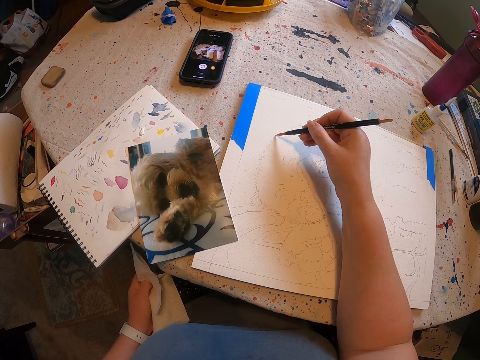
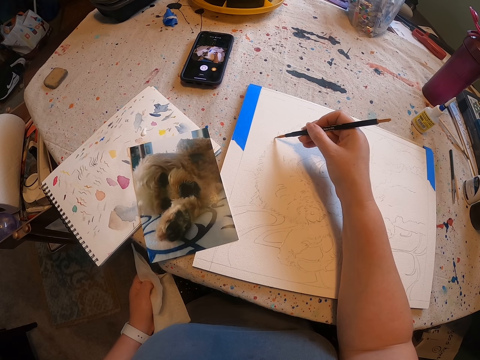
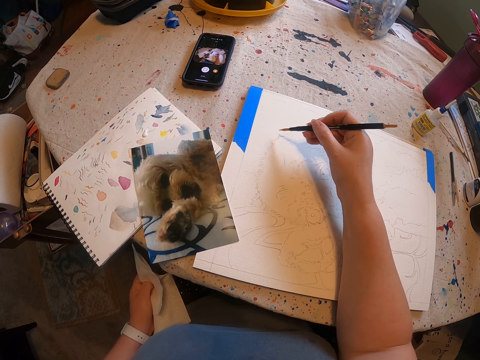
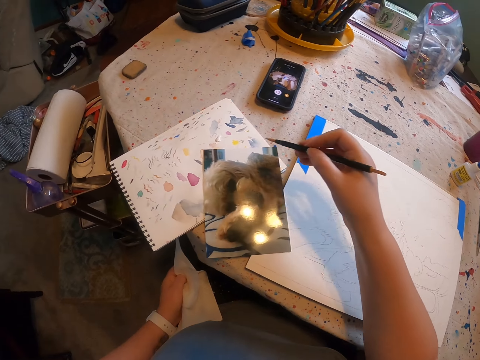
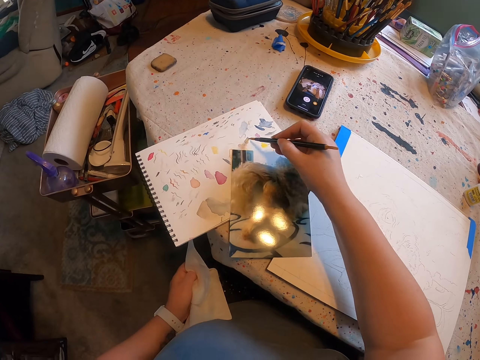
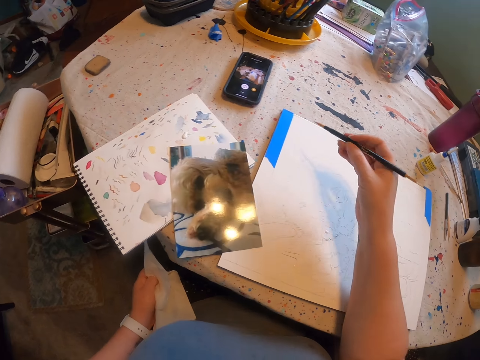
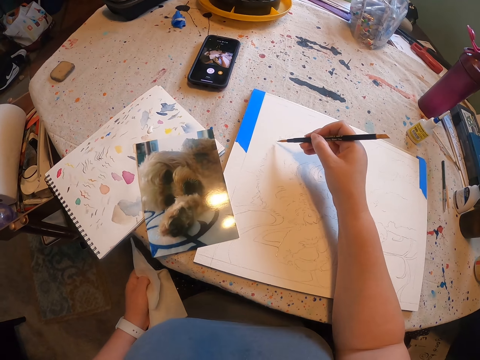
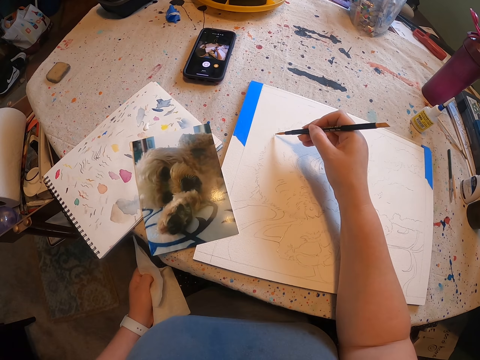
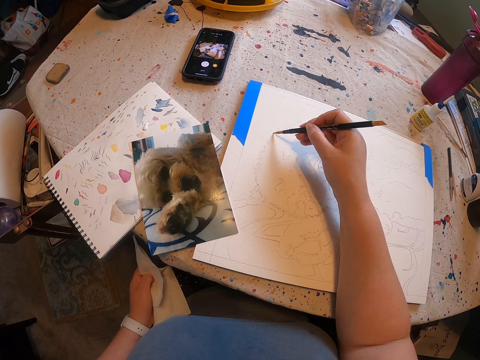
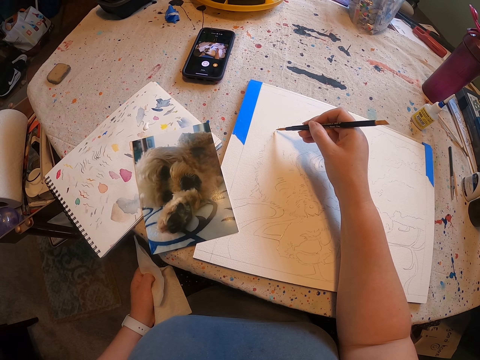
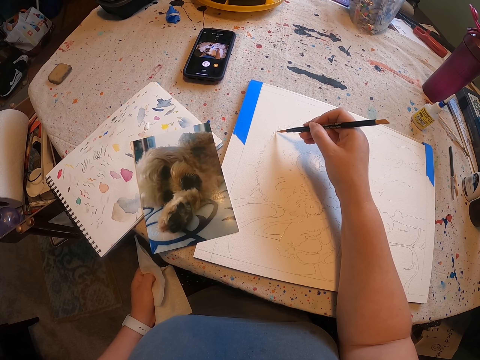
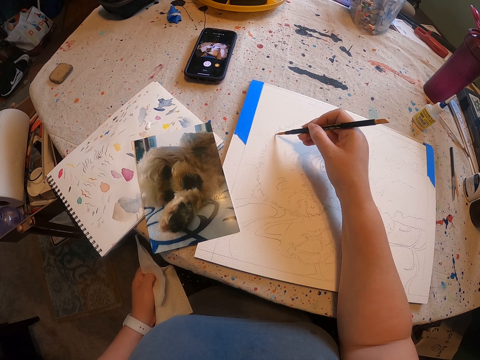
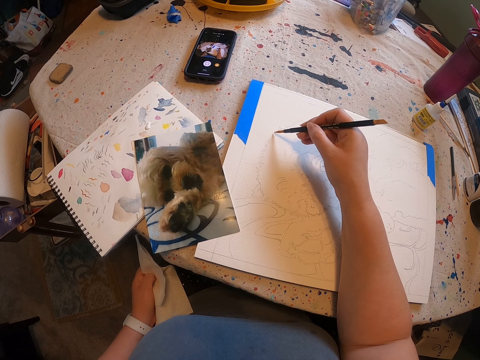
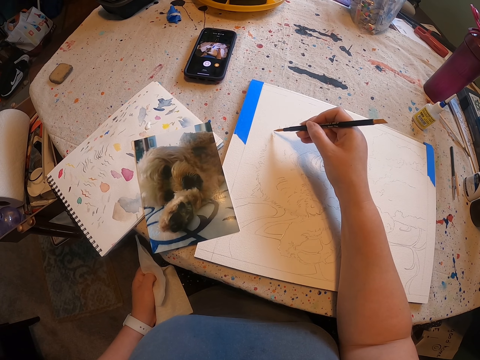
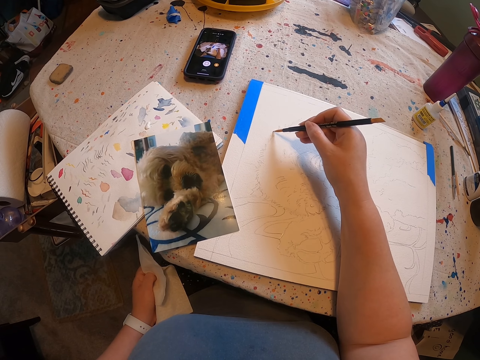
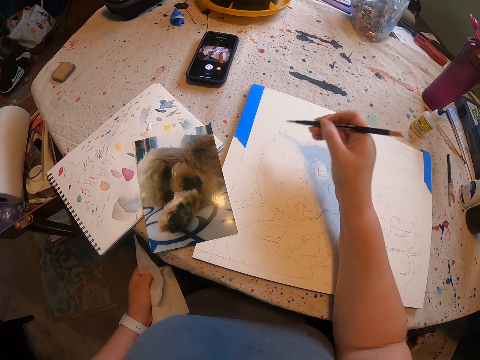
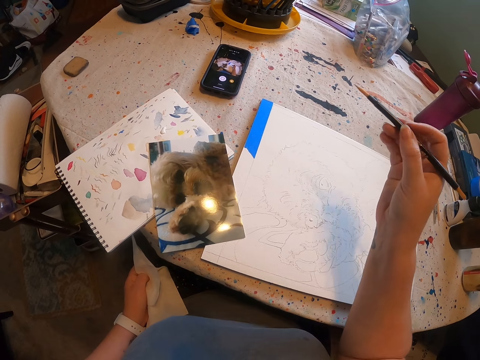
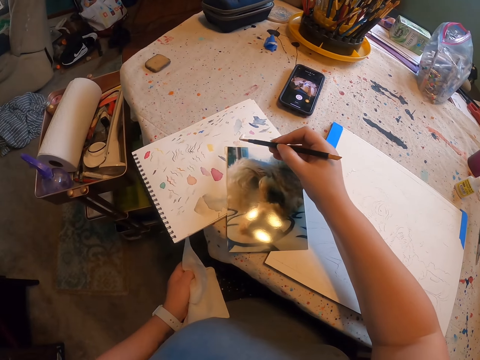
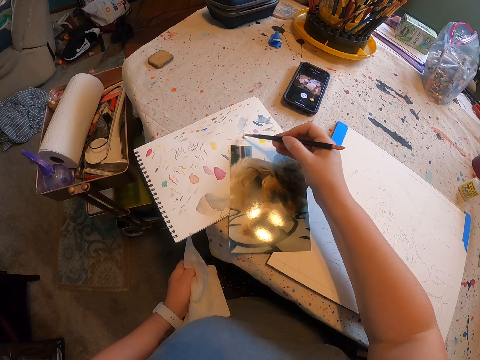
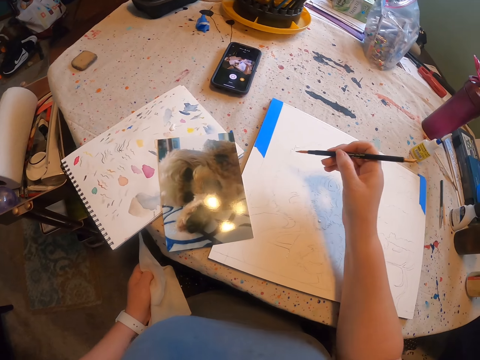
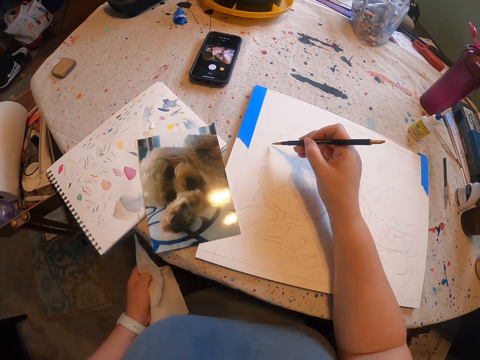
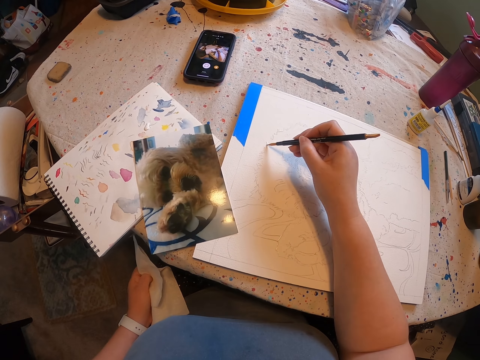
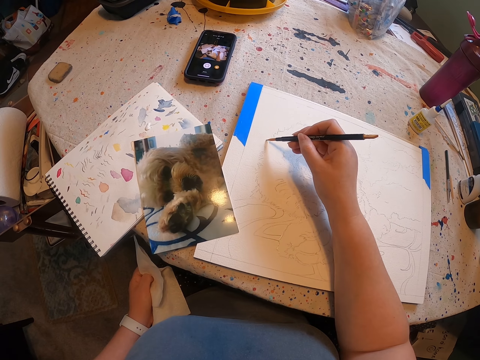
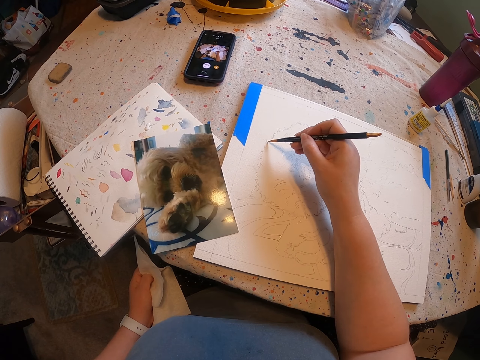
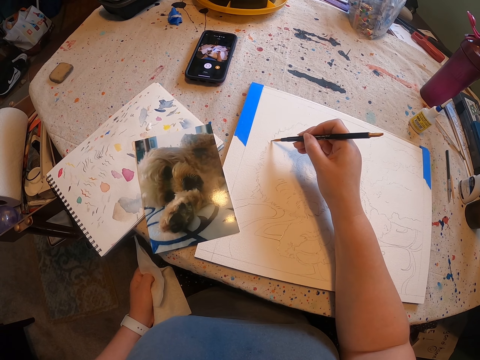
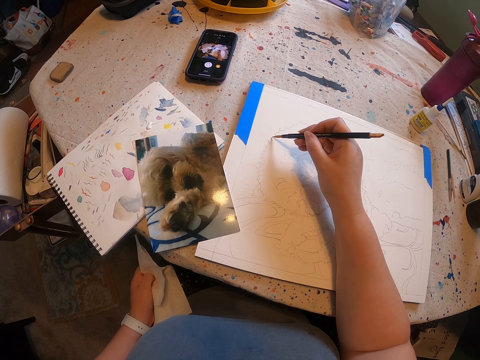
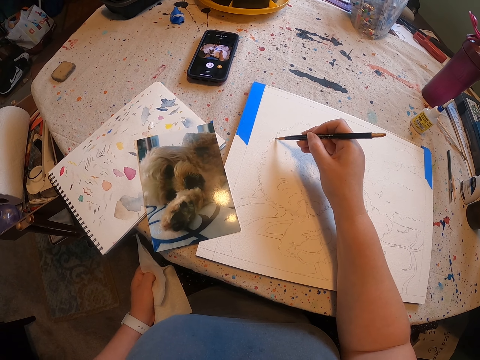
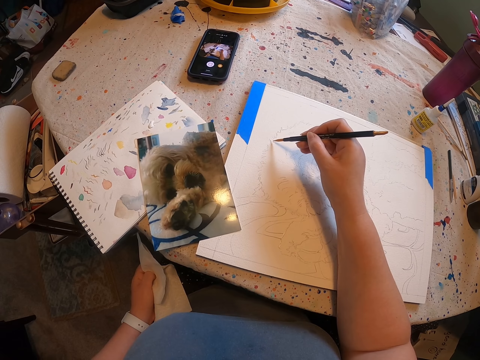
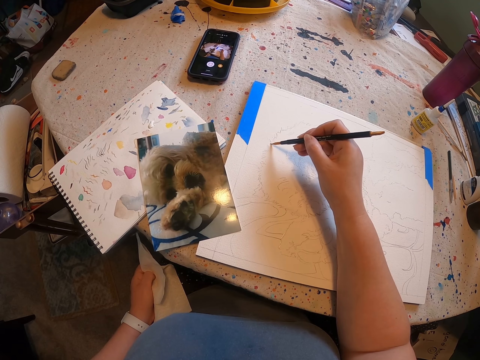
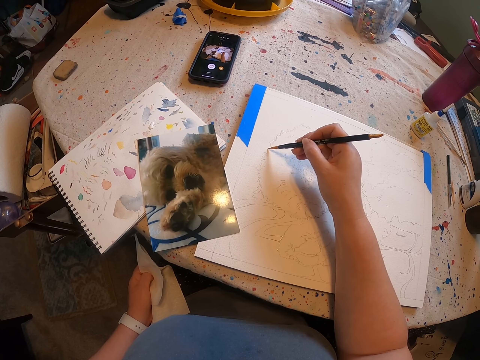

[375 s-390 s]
The camera wearer picks a paint from the colour paper with a pencil. They apply paint on a brush. They draw a sketch on the paper. They apply paint on a drawing with the brush. They pick a paint from the colour paper with the pencil. They apply paint on the brush. They draw a sketch on the paper. They apply paint on the drawing with the brush.

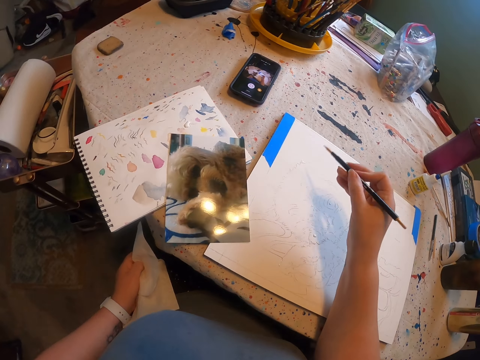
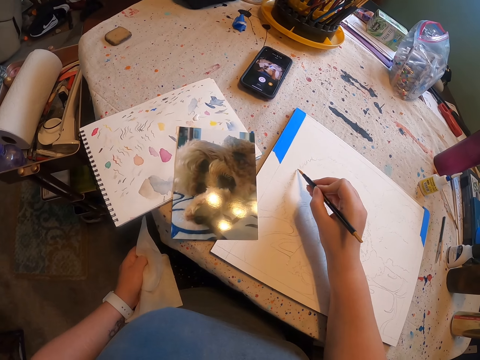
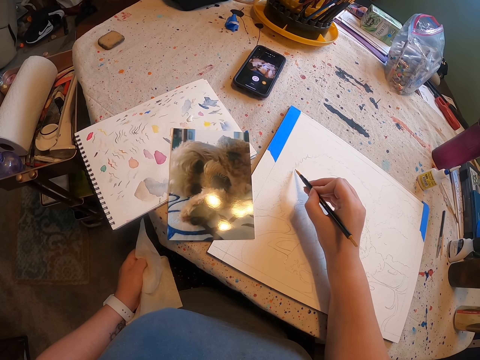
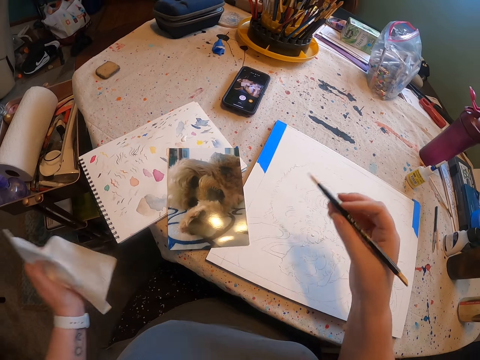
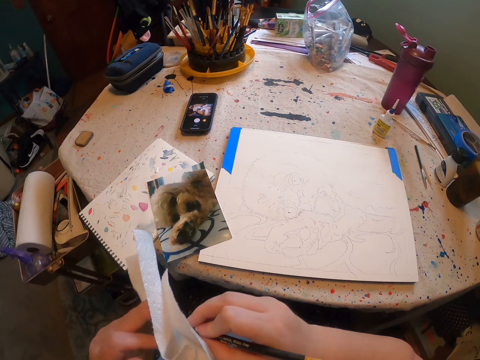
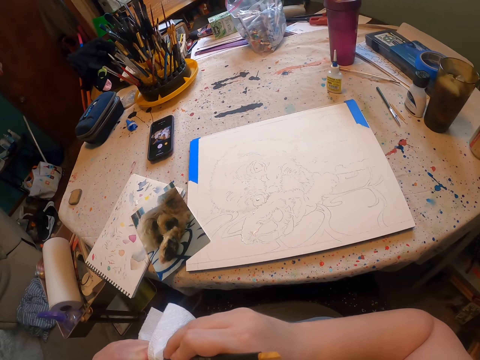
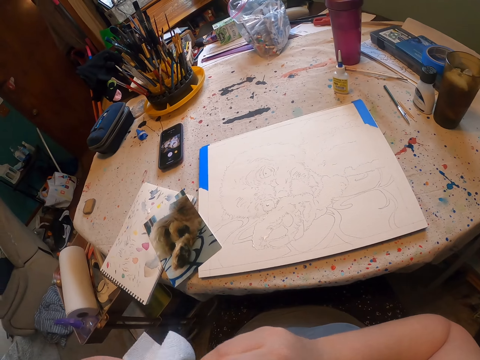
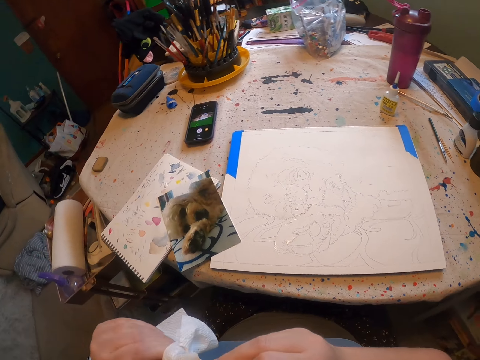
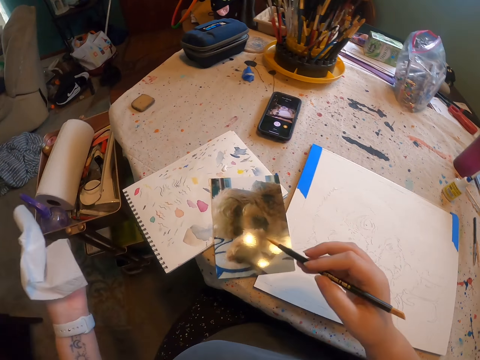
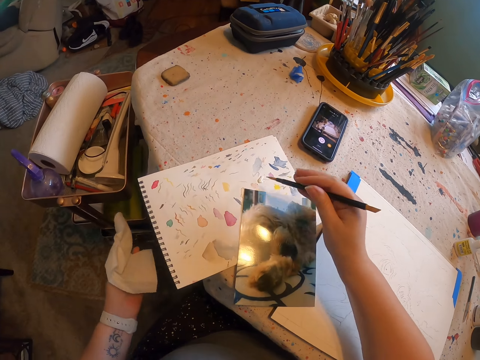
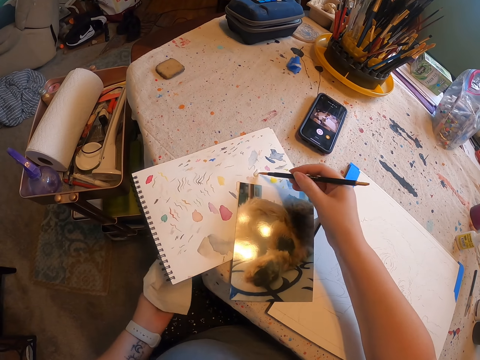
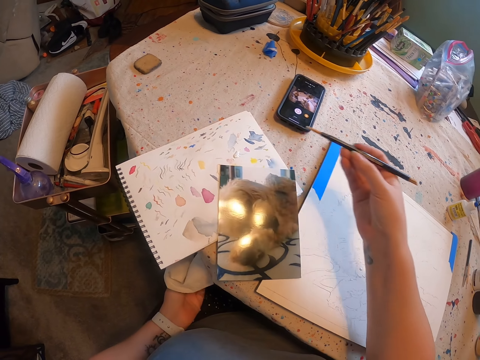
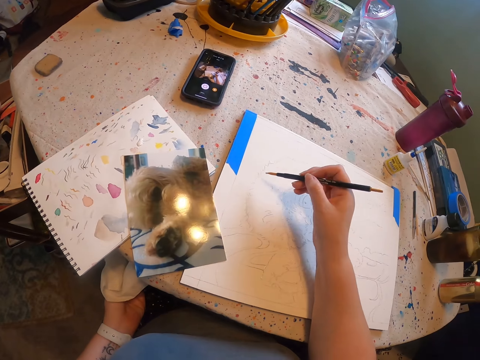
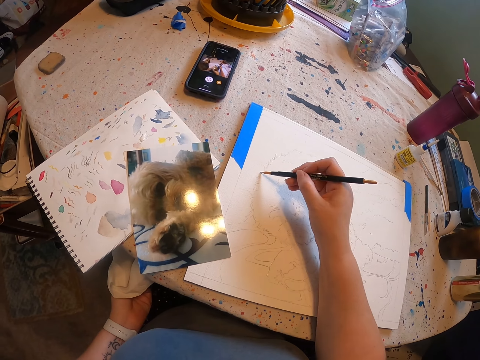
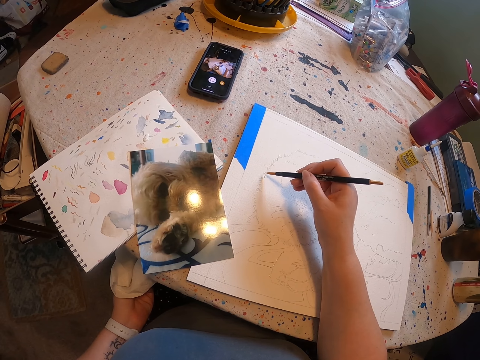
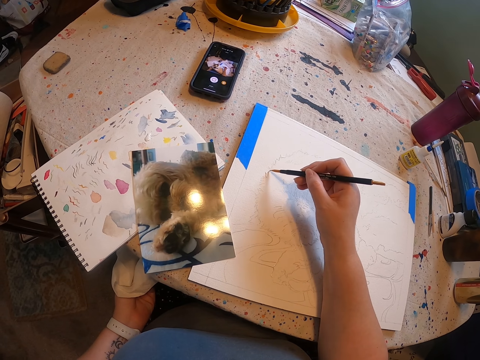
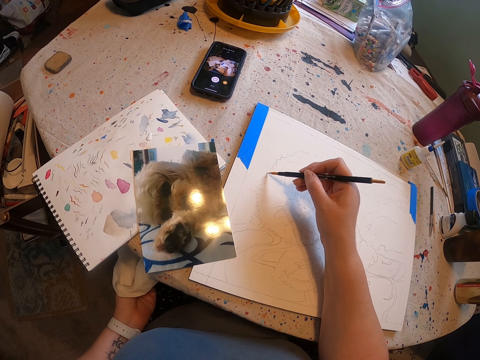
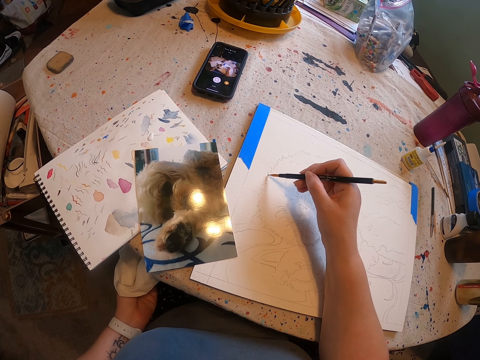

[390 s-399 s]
The camera wearer wipes a pencil with the paper. They pick a paint from the colour paper with the pencil. They apply paint on a brush. They draw a sketch on the paper. They apply paint on a drawing with the brush.

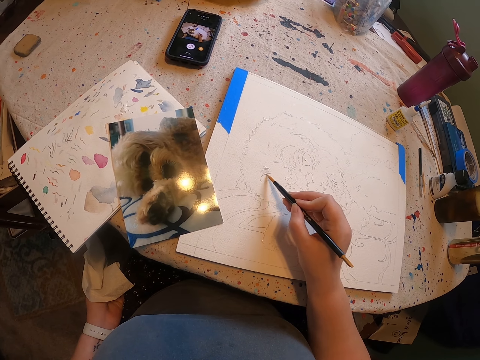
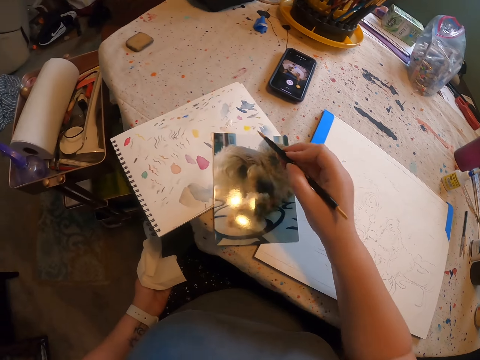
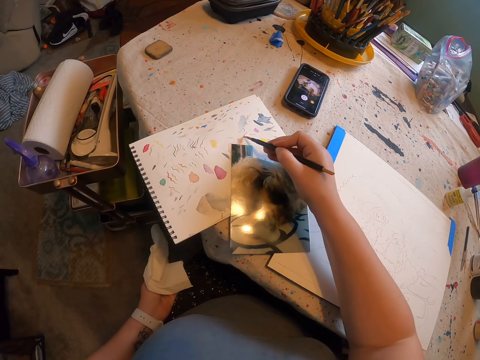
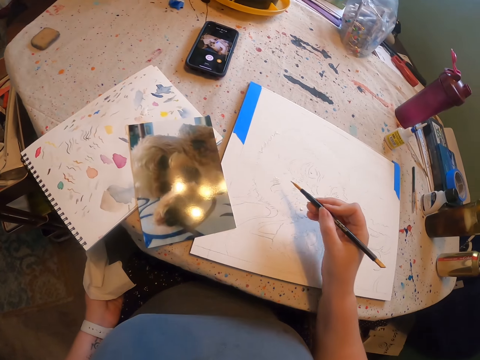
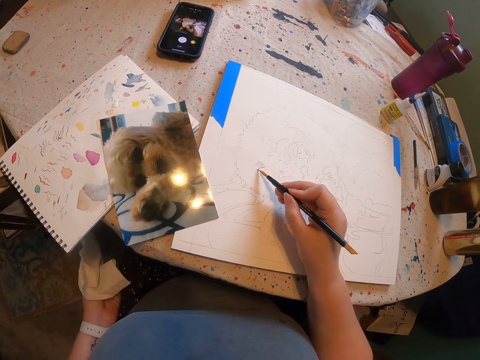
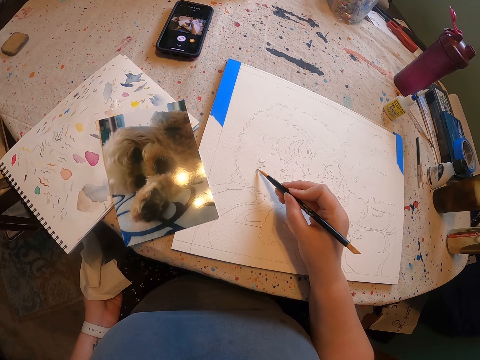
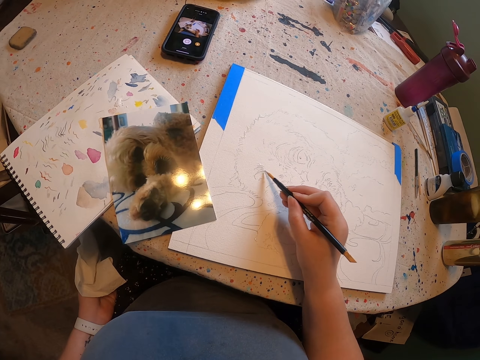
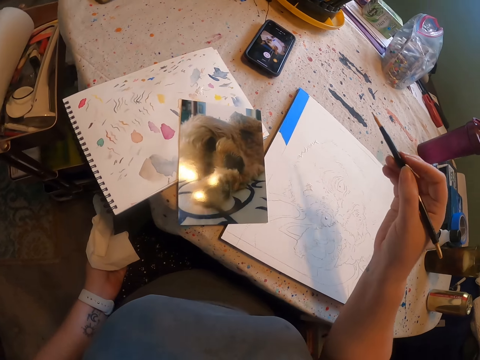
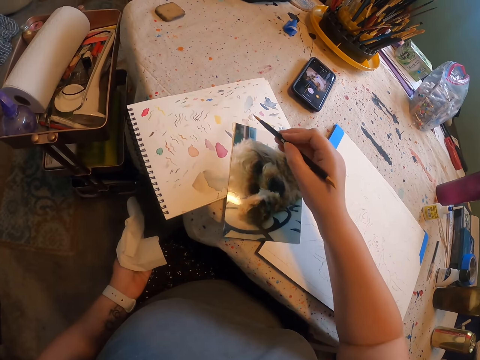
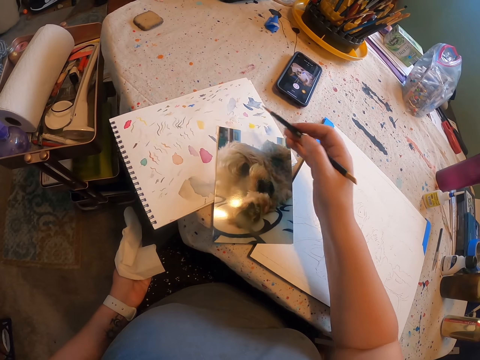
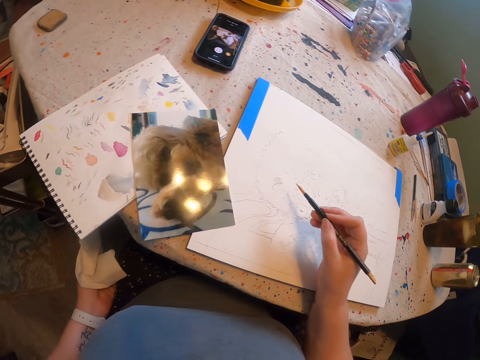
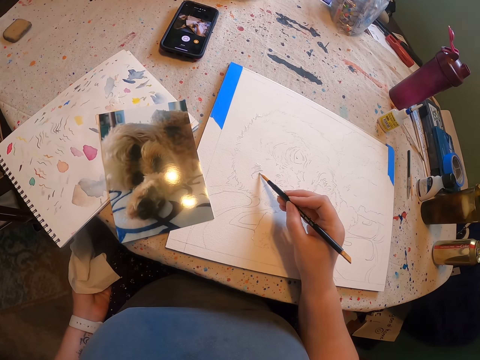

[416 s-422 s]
The camera wearer picks a paint from the colour paper with a pencil. They apply paint on a brush. They draw a sketch on the paper. They apply paint on a drawing with the brush. They pick a paint from the colour paper with the pencil. They apply paint on the brush. They draw a sketch on the paper.
